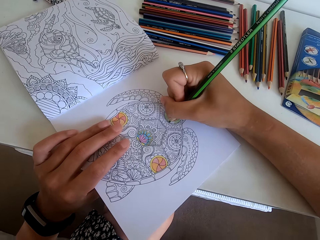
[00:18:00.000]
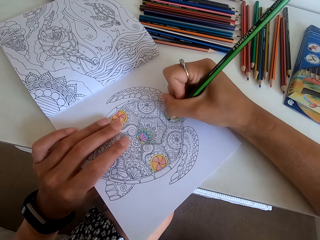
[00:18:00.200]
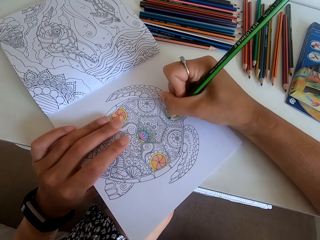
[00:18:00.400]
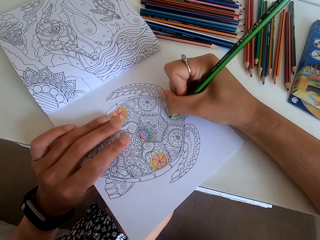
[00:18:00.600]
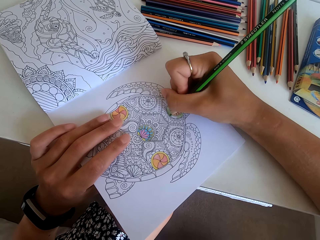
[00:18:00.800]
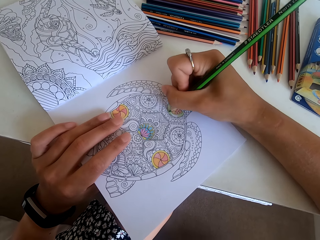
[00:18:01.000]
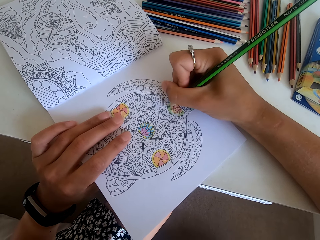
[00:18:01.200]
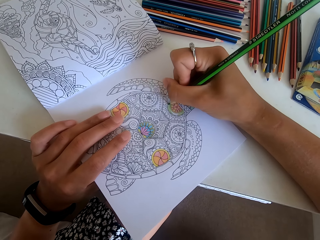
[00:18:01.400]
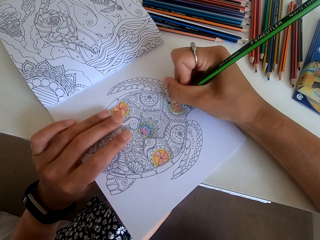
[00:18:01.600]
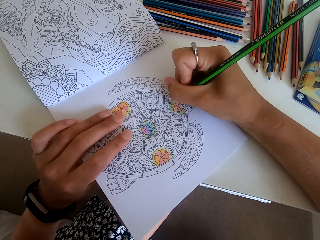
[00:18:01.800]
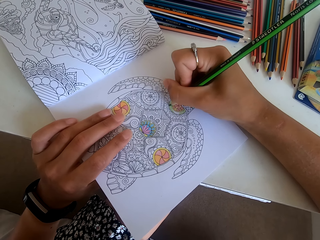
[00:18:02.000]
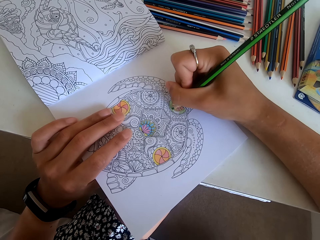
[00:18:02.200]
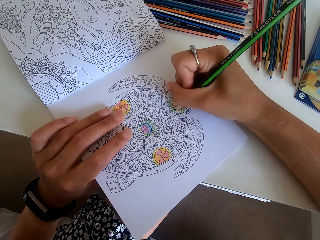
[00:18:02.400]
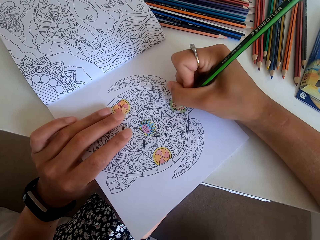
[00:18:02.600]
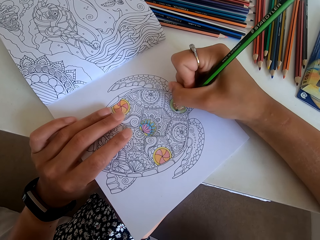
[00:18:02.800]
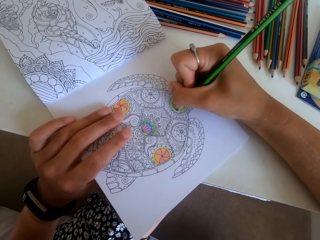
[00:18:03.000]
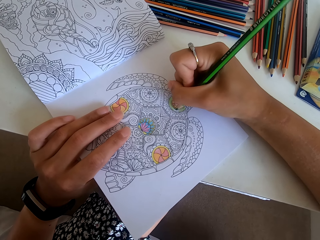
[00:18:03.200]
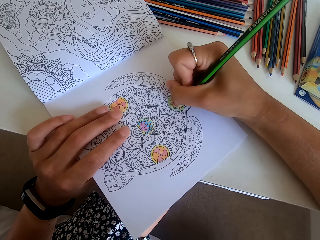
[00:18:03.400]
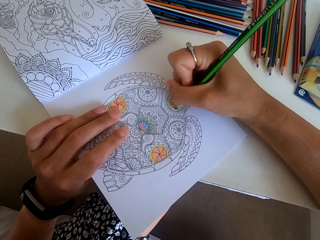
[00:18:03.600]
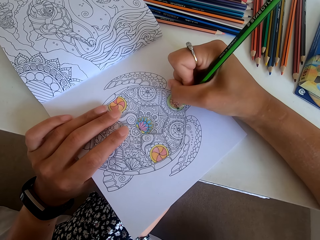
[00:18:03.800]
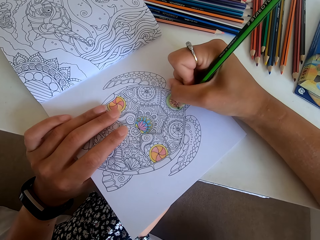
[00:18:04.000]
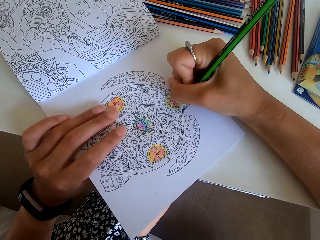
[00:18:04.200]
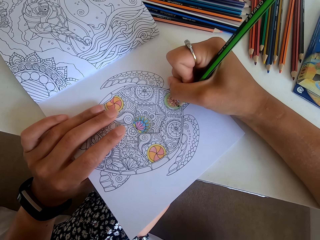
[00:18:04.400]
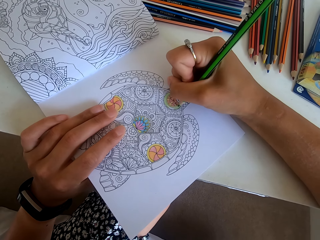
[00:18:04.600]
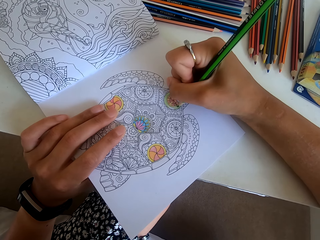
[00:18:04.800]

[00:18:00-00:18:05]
The camera wearer colors the picture.

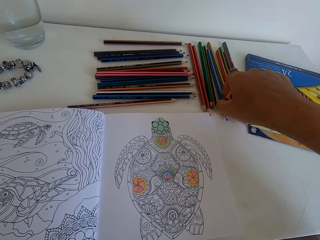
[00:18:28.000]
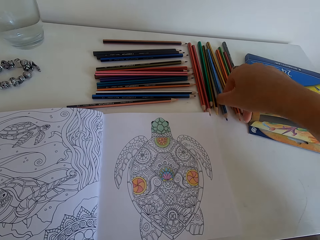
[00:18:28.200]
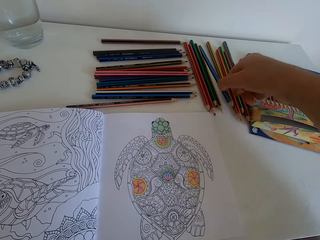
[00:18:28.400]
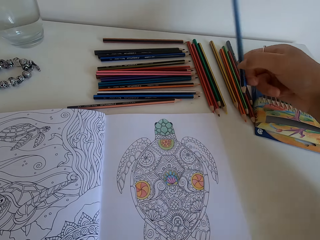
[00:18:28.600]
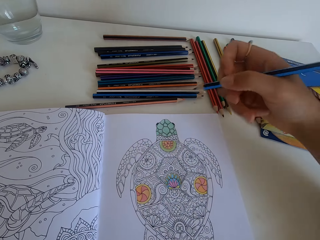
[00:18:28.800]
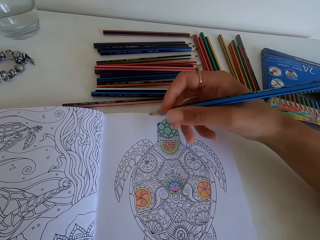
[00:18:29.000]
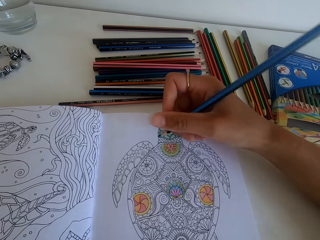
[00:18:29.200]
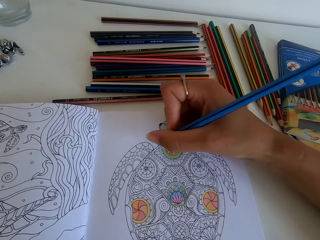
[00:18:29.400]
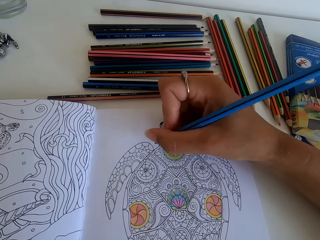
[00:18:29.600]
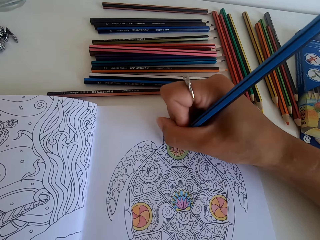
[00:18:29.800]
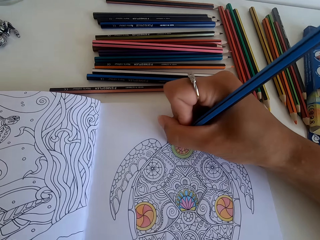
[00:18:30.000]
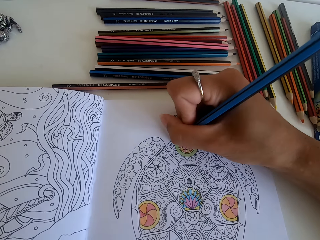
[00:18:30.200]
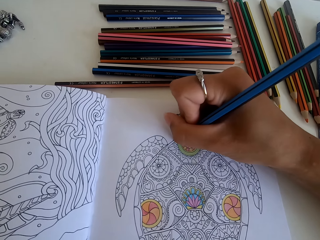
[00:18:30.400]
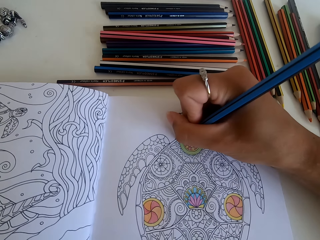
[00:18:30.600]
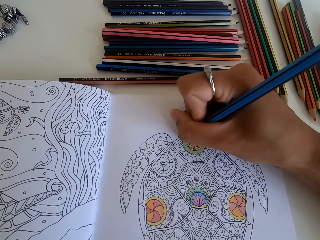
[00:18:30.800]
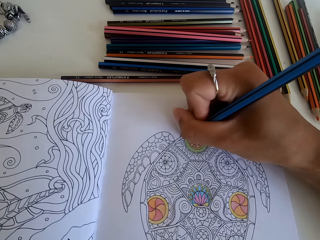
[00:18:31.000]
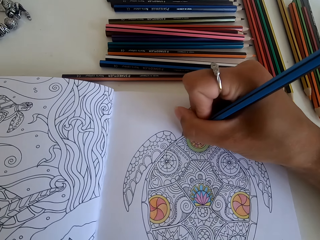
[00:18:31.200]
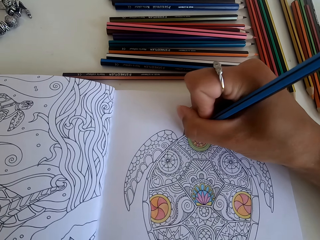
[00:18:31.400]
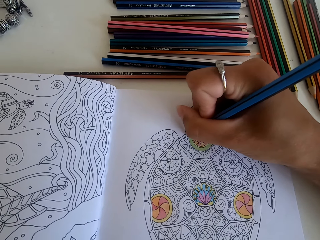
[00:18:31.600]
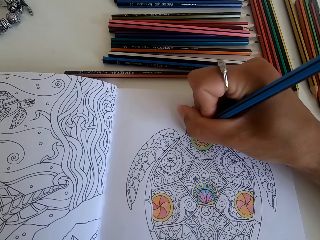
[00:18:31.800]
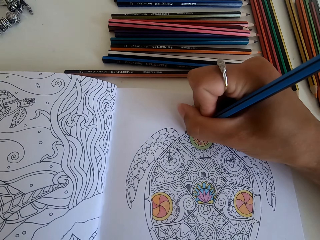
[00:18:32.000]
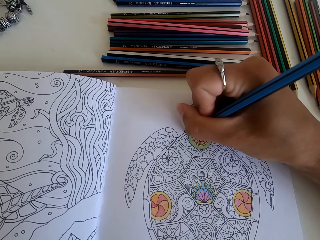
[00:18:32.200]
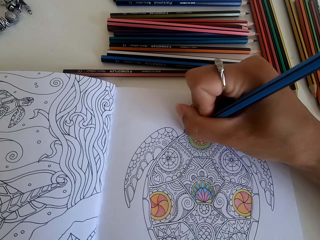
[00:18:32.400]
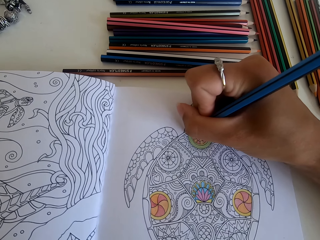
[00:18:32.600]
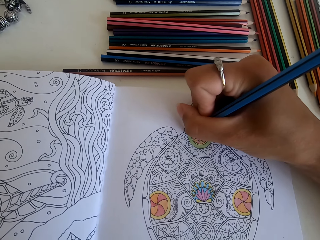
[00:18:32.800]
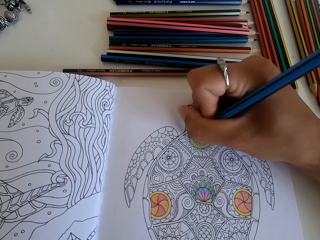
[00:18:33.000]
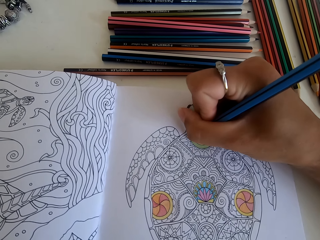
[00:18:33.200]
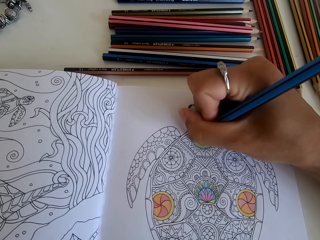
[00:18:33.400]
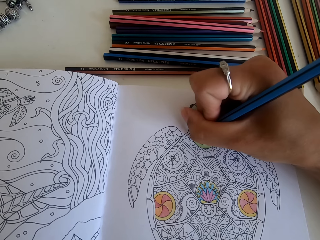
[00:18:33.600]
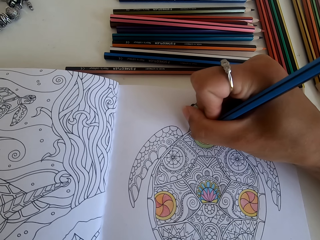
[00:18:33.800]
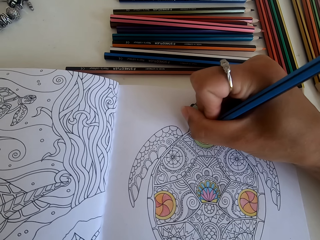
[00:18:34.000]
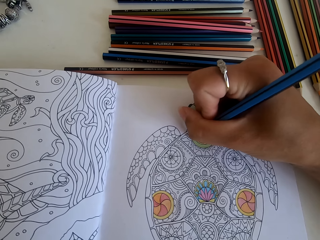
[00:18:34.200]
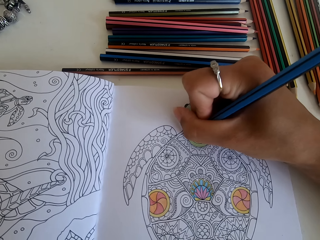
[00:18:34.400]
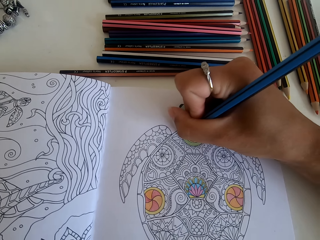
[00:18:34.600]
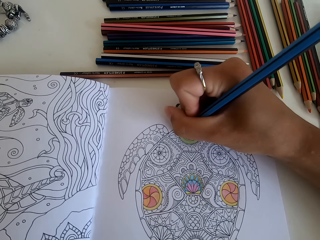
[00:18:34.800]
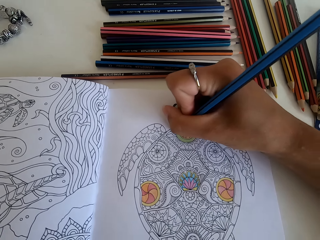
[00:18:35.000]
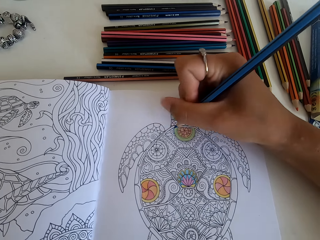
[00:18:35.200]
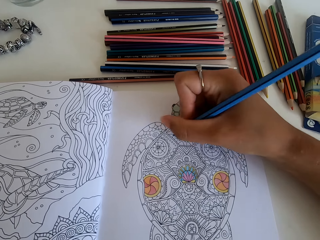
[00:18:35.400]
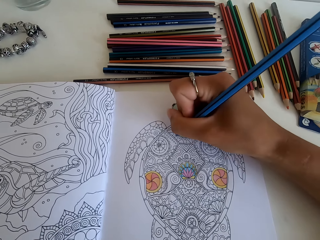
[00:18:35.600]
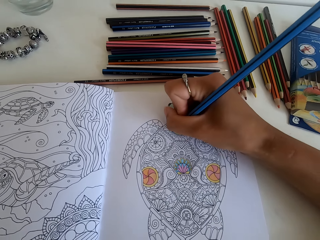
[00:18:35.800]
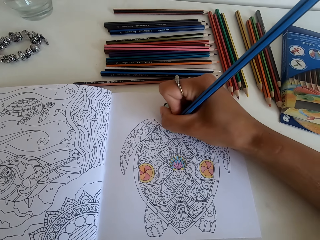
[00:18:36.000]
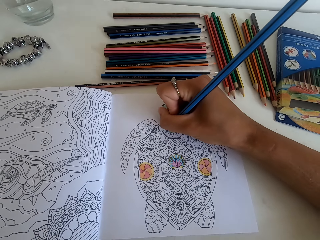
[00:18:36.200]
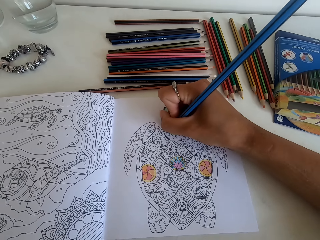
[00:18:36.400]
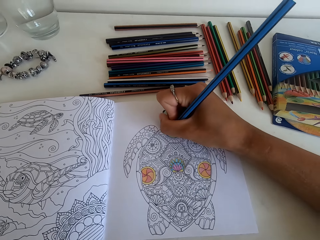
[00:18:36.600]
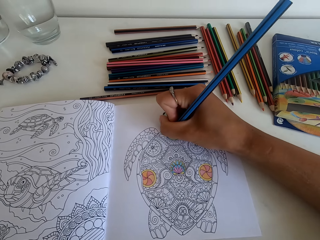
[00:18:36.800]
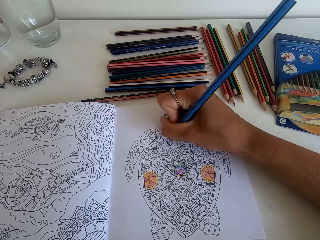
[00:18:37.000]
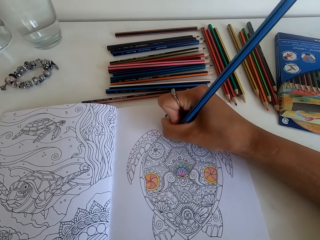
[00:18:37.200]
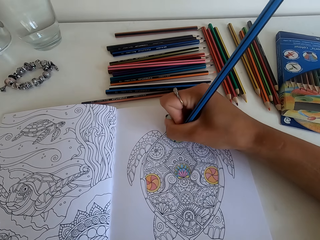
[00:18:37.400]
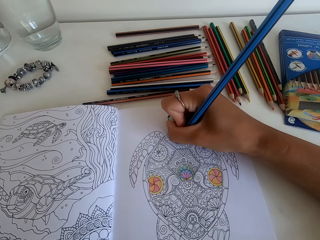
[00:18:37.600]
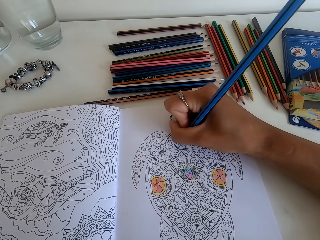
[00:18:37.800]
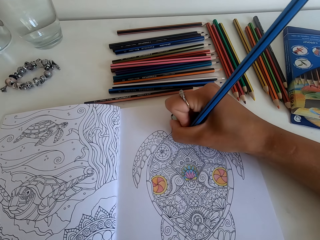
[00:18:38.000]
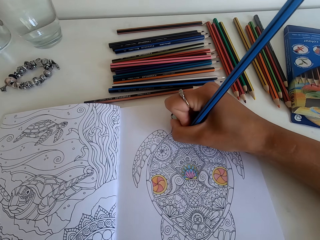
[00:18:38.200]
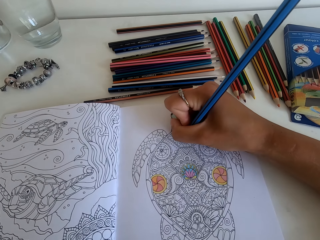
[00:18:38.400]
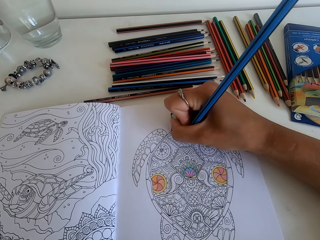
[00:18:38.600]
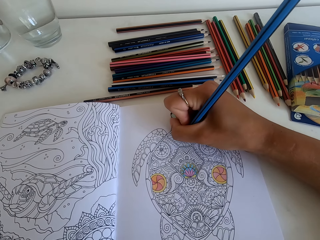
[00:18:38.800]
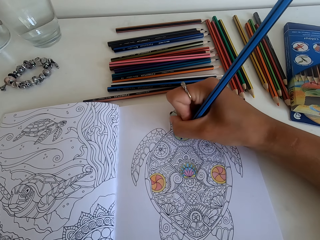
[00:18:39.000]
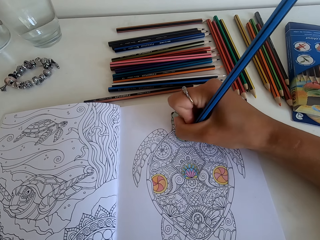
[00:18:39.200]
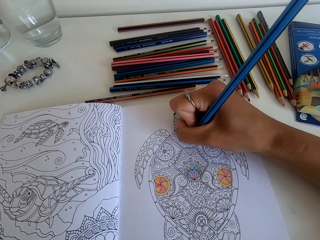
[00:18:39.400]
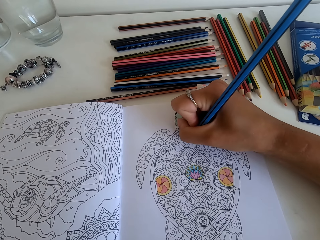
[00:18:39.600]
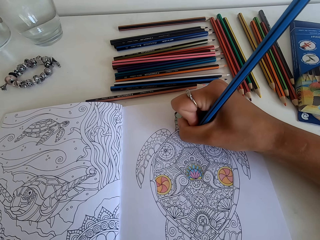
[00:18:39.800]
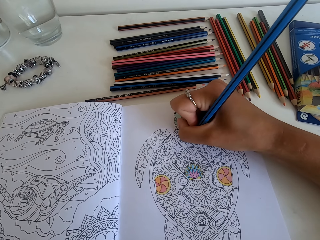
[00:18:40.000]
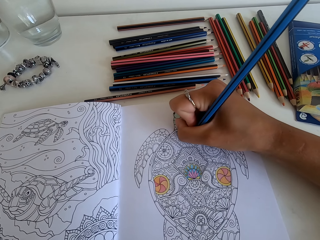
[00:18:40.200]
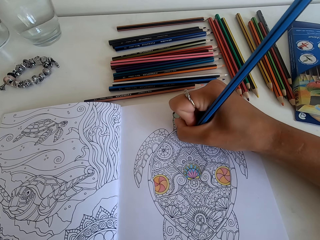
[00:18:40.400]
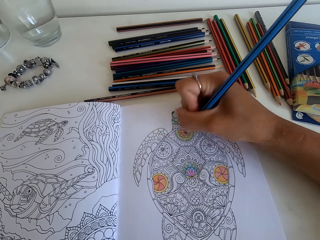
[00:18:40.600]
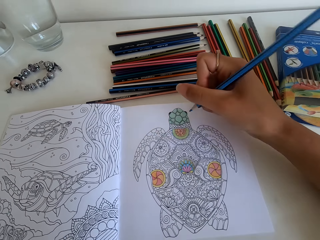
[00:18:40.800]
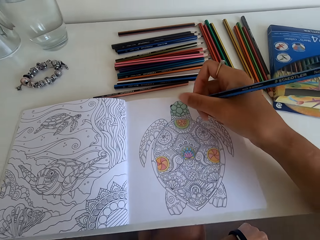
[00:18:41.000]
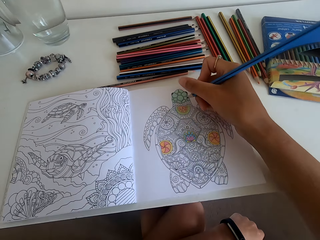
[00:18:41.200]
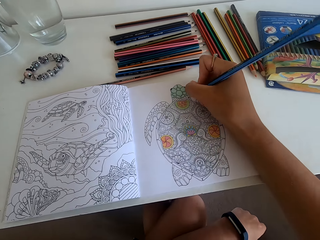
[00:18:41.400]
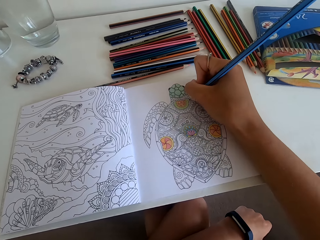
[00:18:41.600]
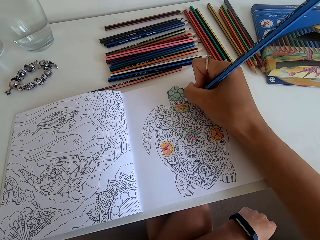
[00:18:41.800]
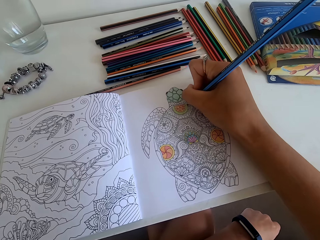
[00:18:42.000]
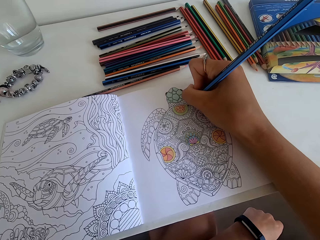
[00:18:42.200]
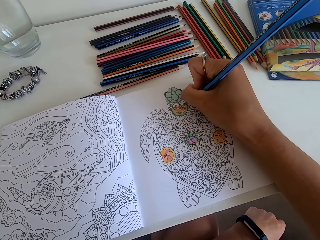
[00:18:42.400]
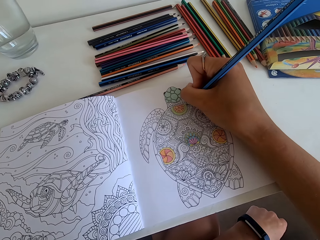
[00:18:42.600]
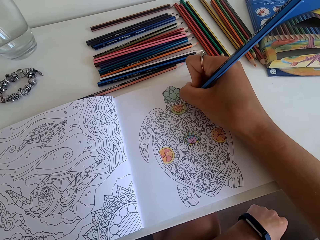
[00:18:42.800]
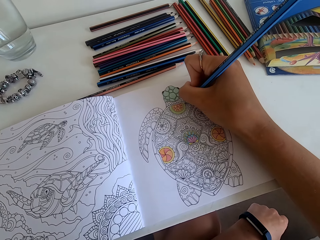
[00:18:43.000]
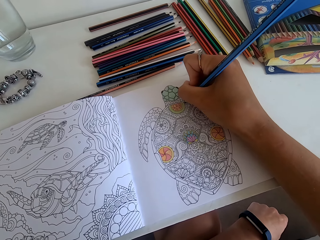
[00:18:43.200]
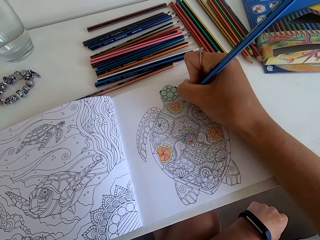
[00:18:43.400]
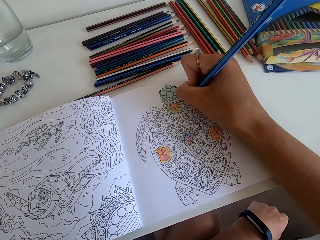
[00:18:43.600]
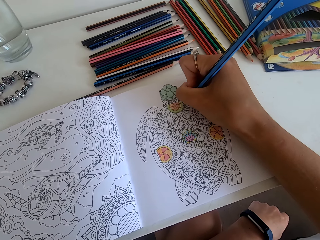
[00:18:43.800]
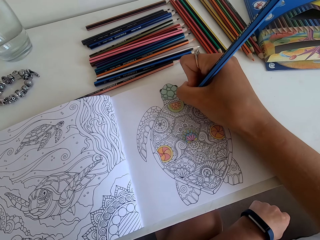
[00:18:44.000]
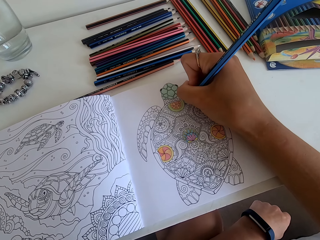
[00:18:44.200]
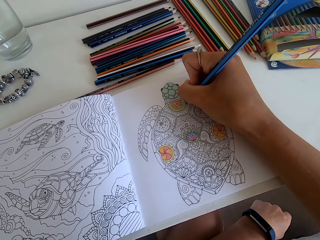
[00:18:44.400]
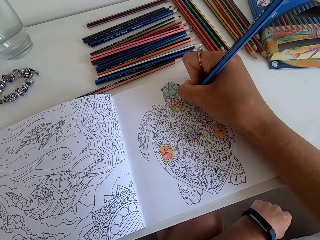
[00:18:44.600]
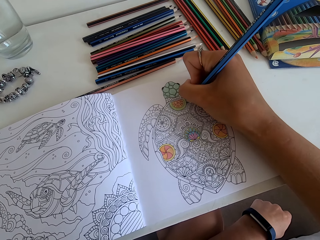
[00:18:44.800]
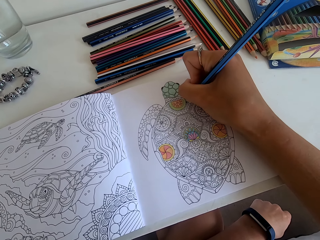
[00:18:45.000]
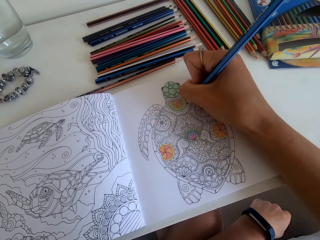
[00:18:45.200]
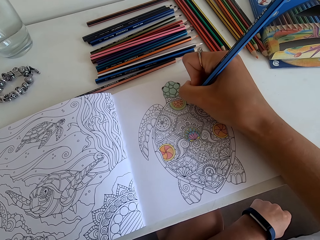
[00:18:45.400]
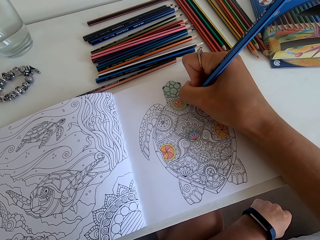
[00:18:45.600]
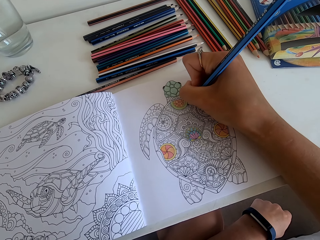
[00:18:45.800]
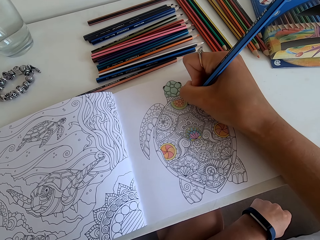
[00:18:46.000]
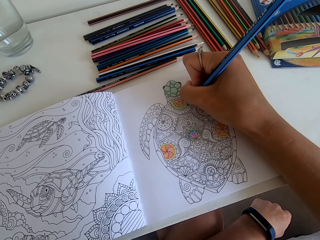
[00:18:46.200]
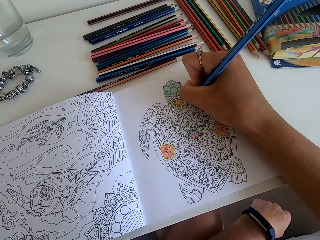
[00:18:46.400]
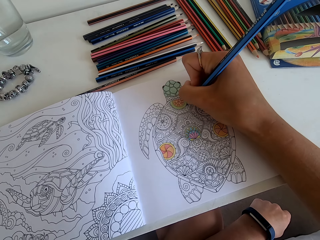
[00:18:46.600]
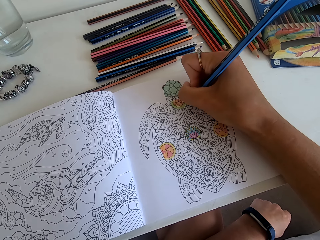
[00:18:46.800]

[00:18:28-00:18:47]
The camera wearer colors the picture.
